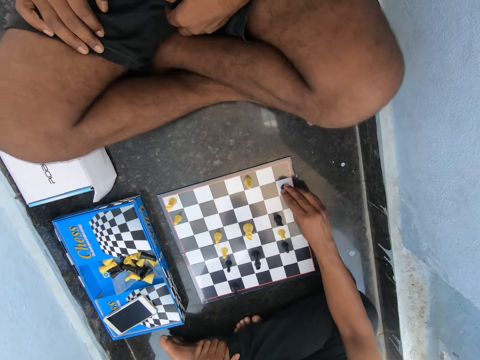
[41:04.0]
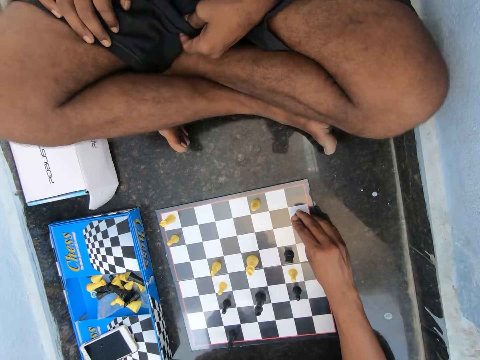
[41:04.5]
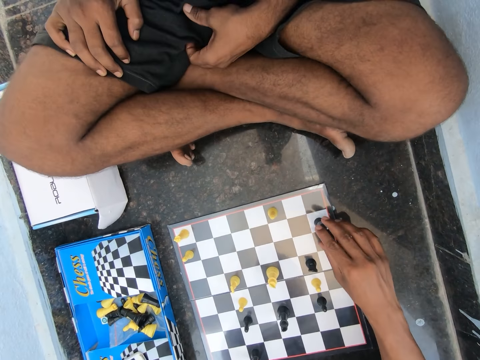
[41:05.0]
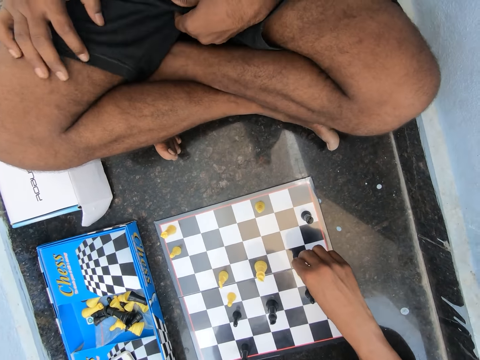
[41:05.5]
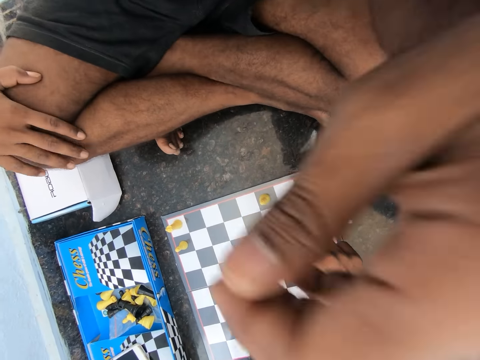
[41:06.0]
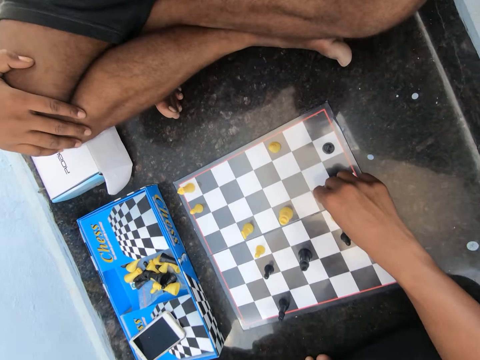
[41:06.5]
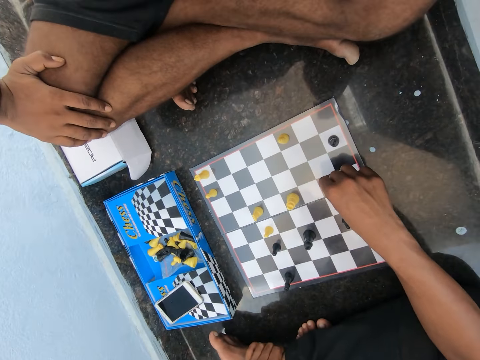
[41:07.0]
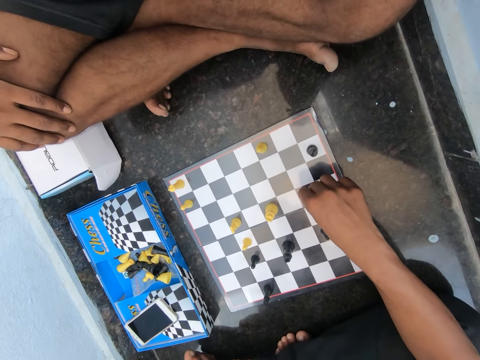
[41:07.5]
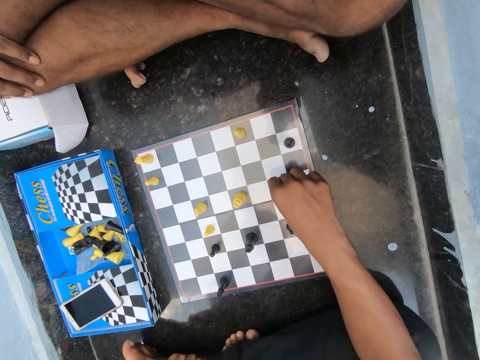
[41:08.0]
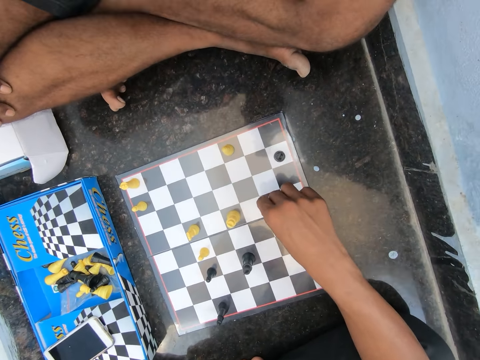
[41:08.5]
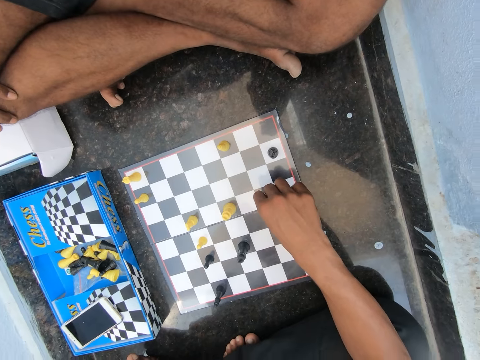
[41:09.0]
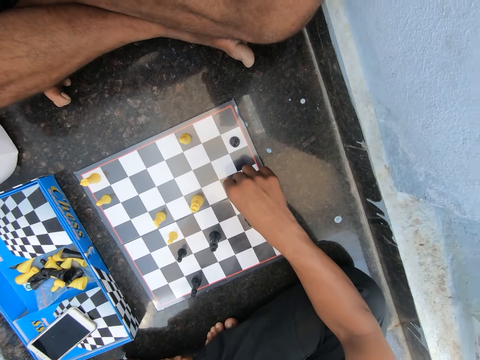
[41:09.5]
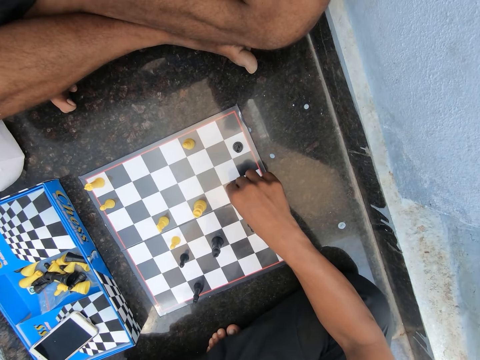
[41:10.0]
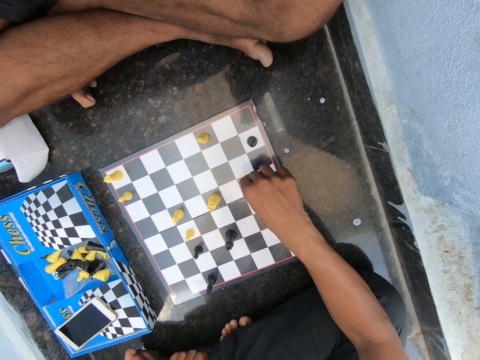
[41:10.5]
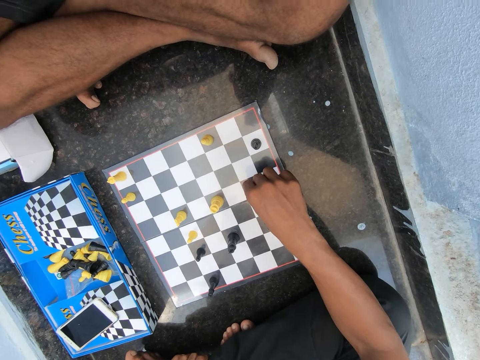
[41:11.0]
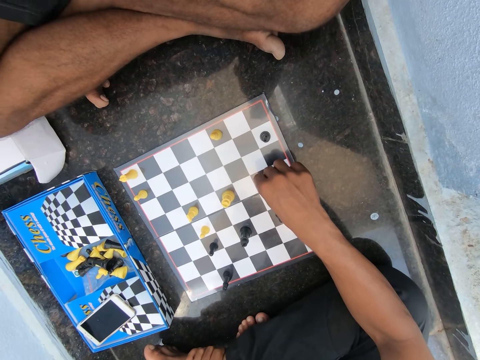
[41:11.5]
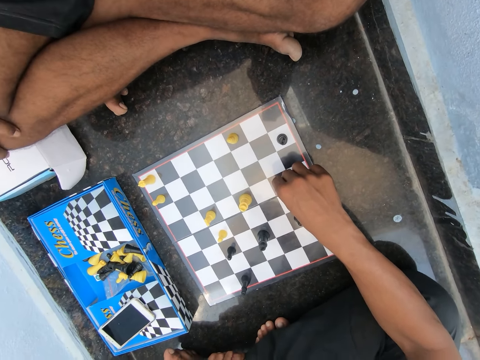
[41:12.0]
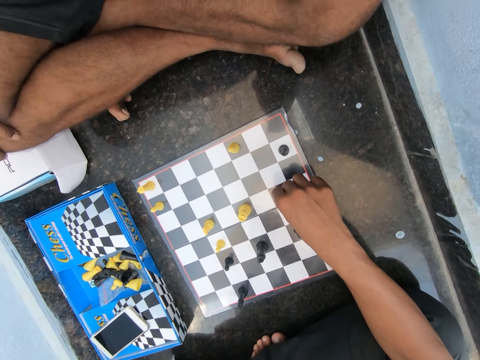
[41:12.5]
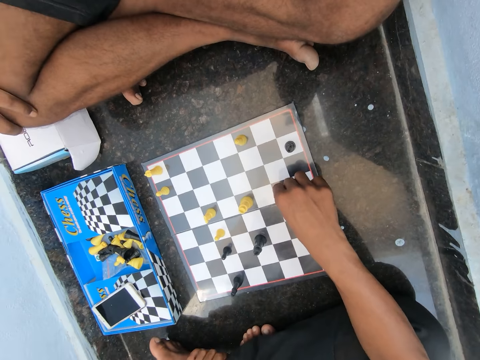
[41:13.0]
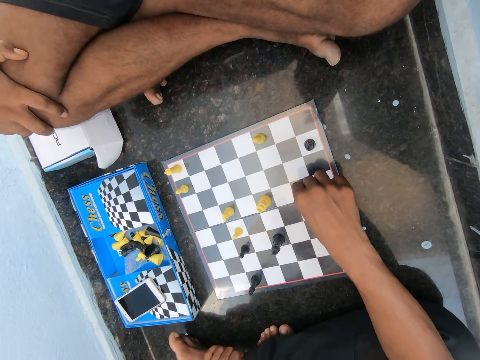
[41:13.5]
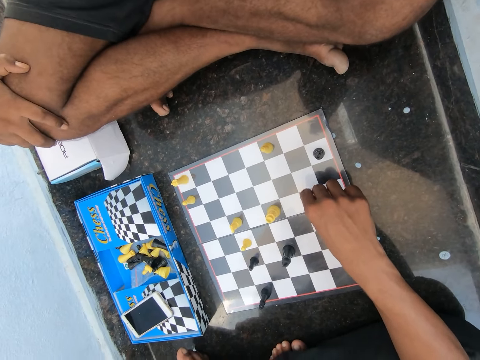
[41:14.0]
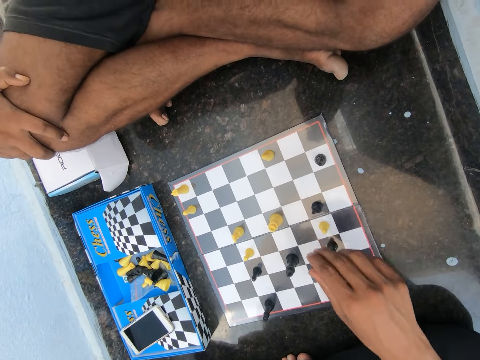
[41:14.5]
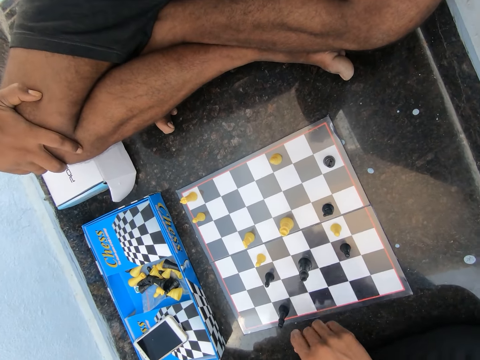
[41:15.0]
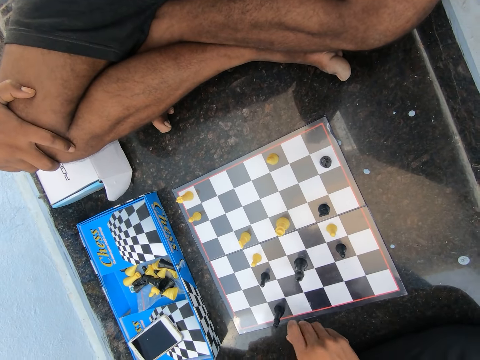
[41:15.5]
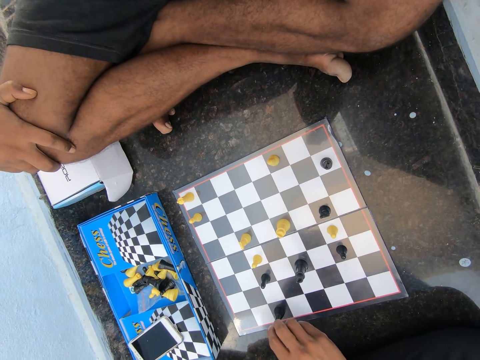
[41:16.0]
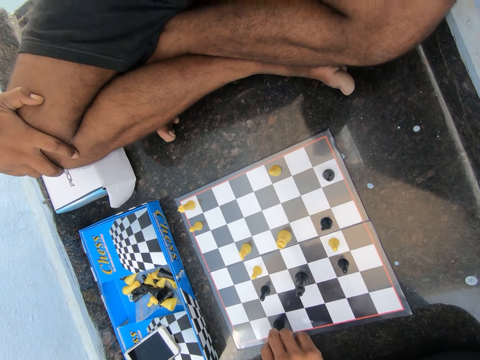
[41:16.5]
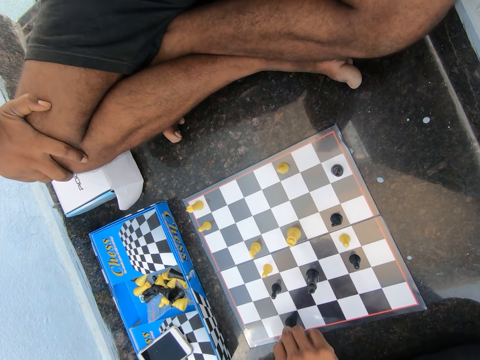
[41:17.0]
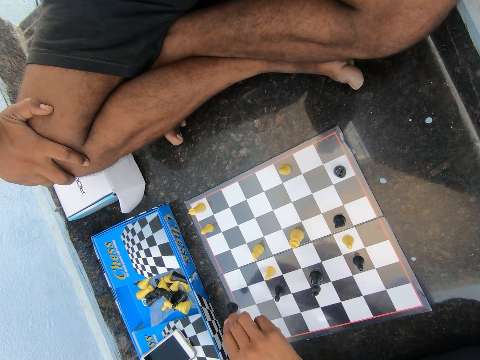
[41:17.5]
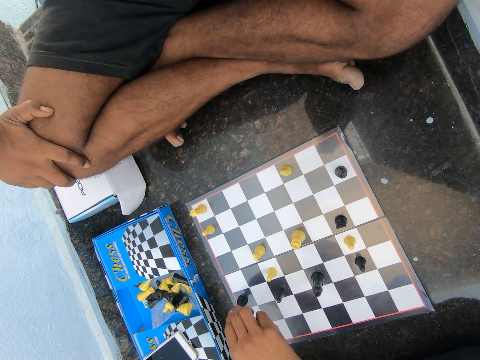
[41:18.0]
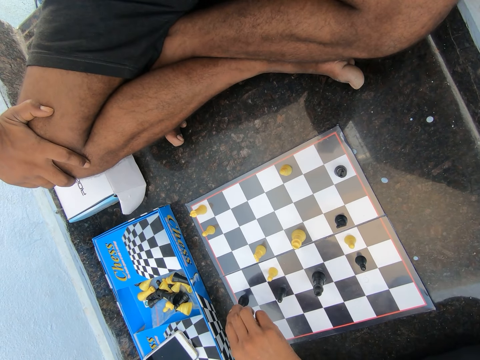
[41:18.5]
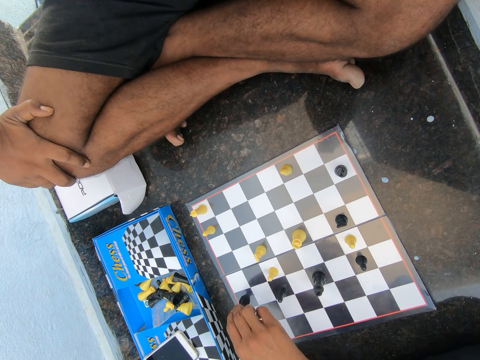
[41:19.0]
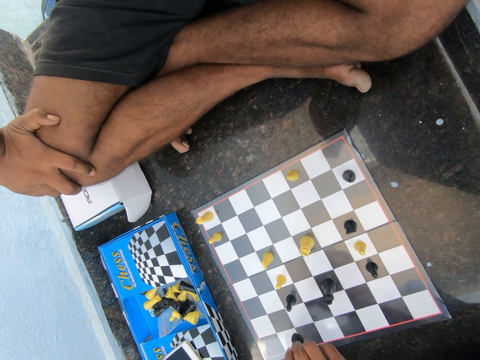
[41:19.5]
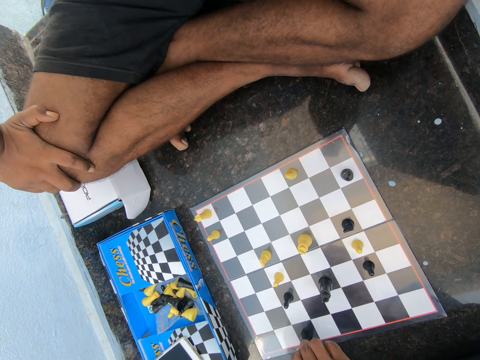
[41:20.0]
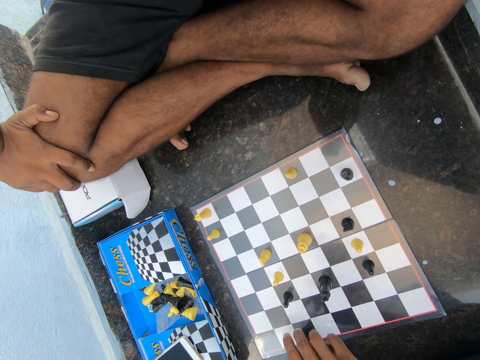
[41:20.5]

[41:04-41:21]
The camera wearer leaves the pawn. They touch a chess piece on the chess board. They take the pawn and leave the pawn. They take the pawn and leave the pawn. They touch the chess piece on the chess board. They take the pawn, leave the pawn, and take the pawn. They move the chess piece on the chess board. They move the chess piece again on the chess board.

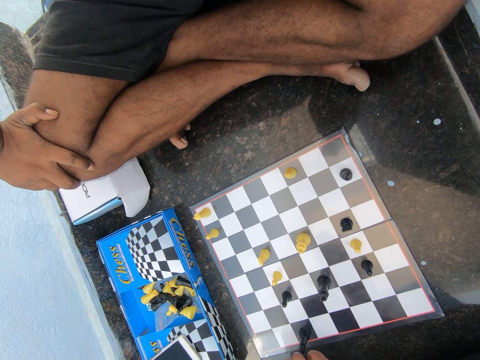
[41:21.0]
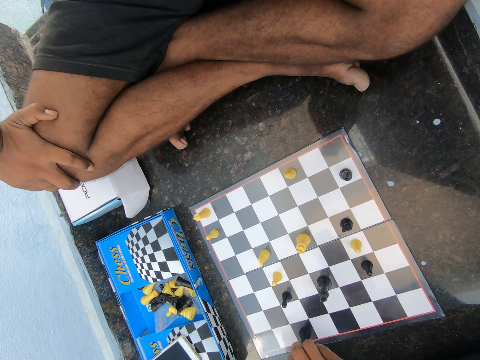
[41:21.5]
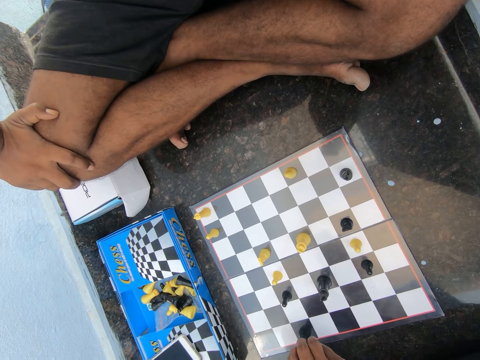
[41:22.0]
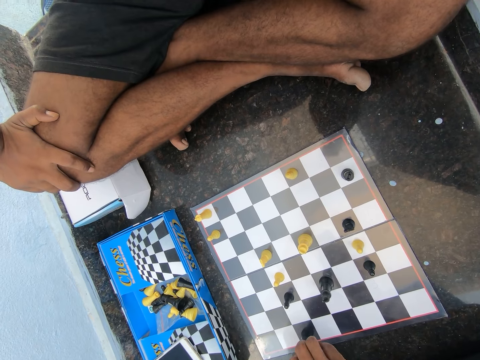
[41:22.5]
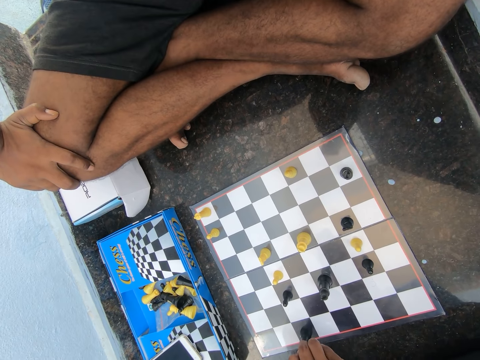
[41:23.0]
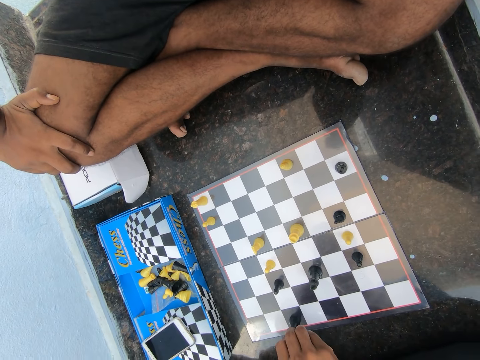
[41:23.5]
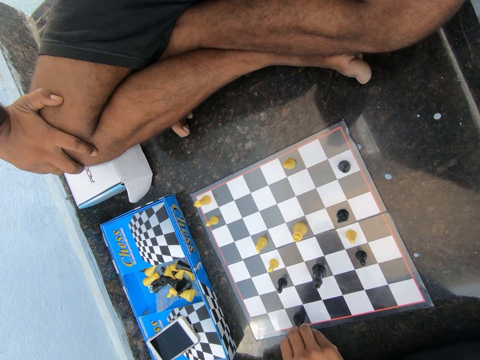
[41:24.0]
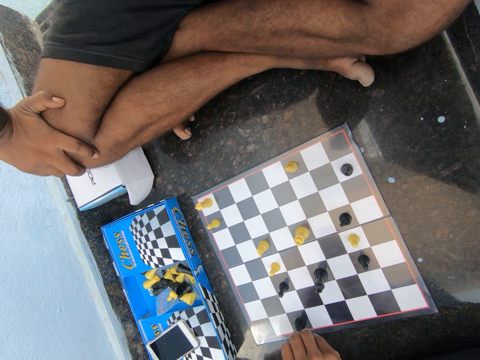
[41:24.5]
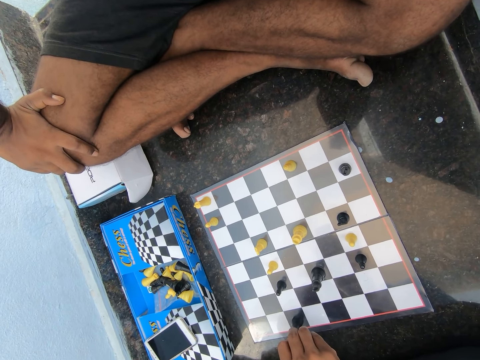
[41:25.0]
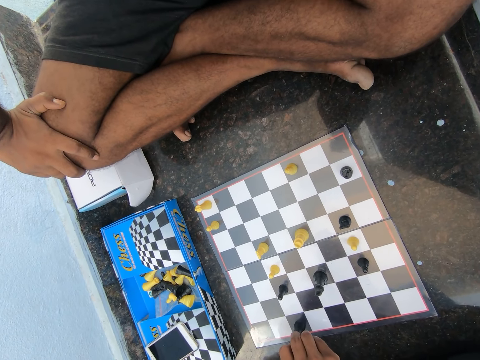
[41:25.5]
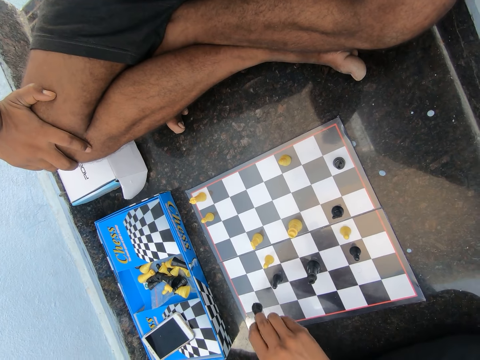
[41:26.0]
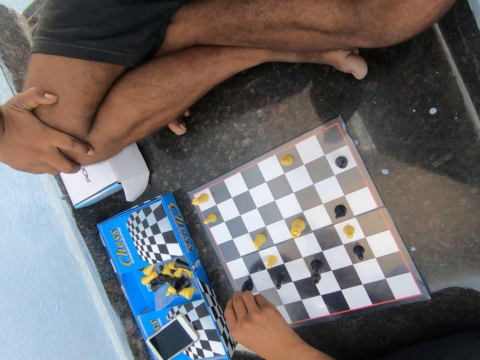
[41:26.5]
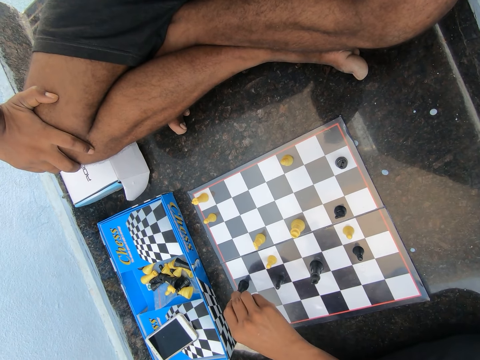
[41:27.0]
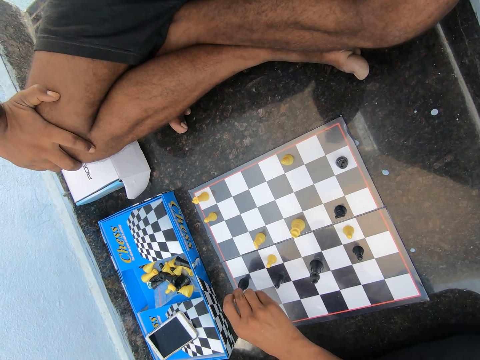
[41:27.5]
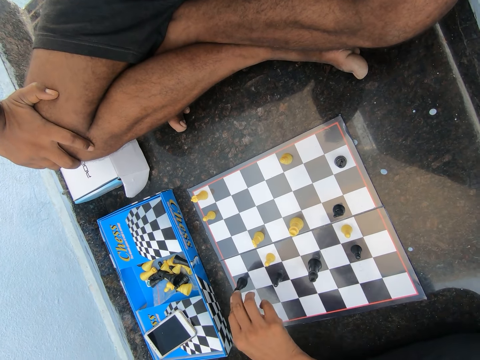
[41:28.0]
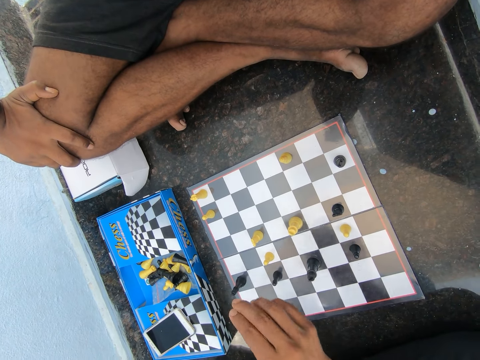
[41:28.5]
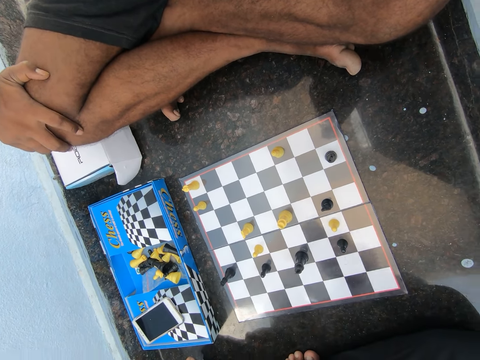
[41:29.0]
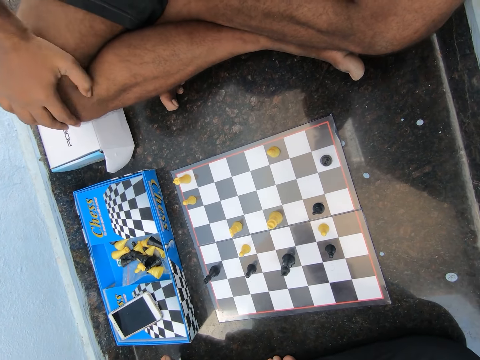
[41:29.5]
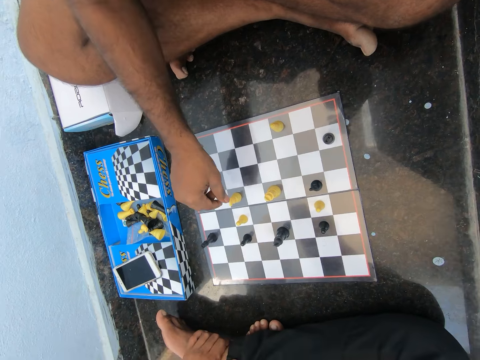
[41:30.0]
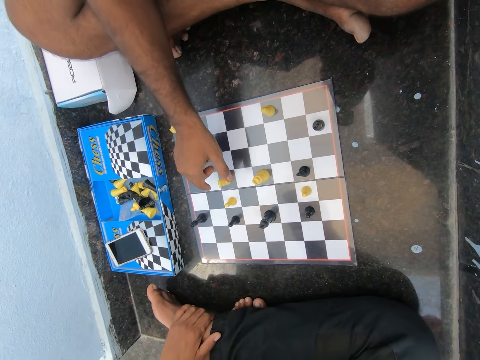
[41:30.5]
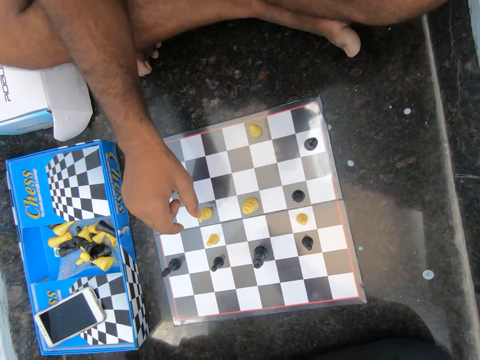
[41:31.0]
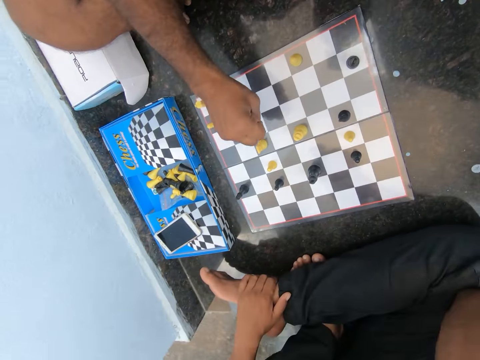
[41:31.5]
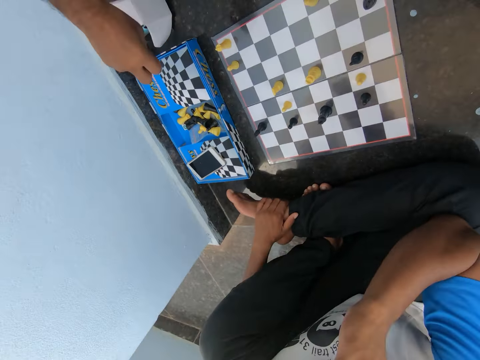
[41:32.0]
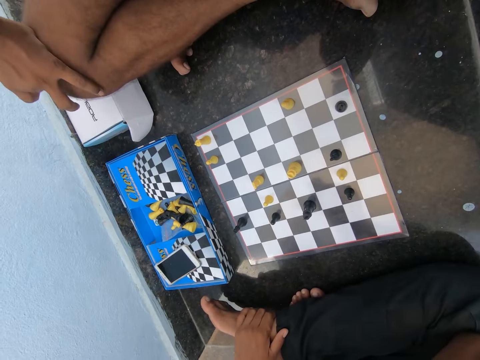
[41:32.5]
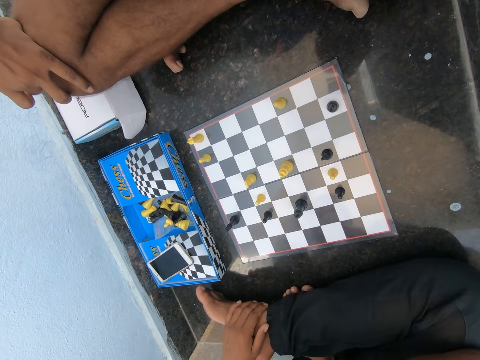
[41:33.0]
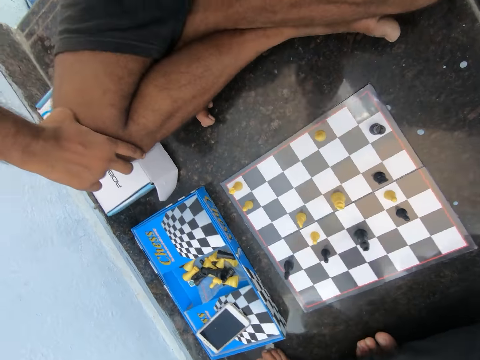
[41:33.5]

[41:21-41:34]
The camera wearer leaves the pawn. They take the pawn. They move the chess piece on the chess board. They leave the pawn. A person takes the pawn and leaves the pawn.
